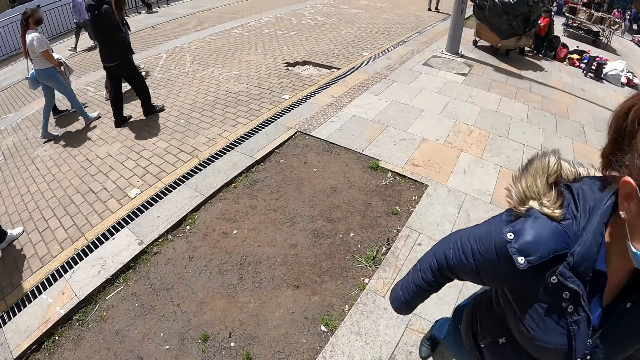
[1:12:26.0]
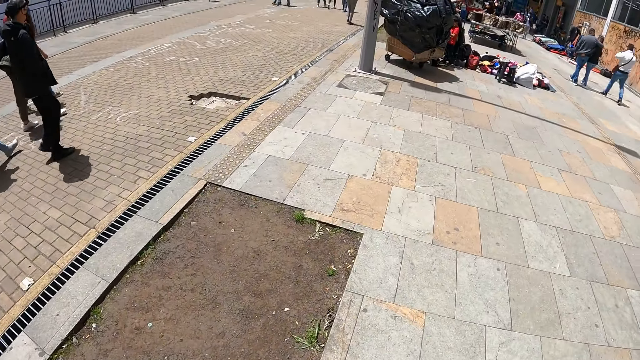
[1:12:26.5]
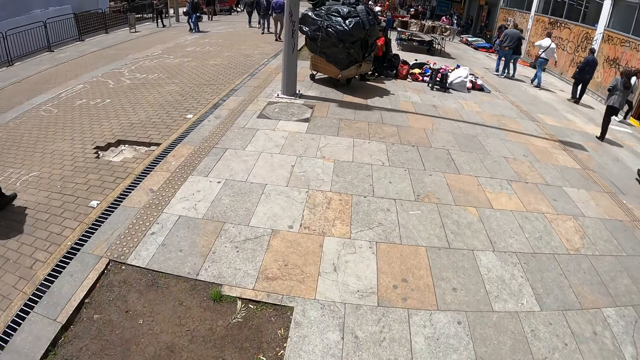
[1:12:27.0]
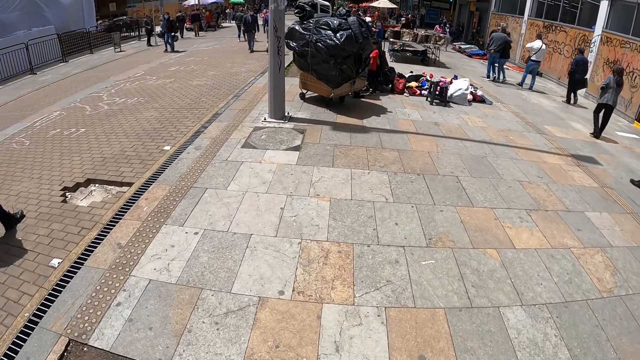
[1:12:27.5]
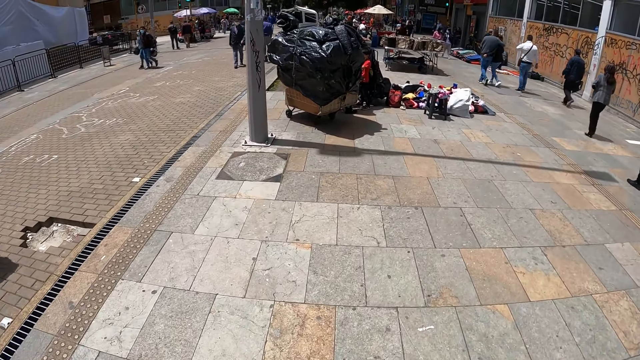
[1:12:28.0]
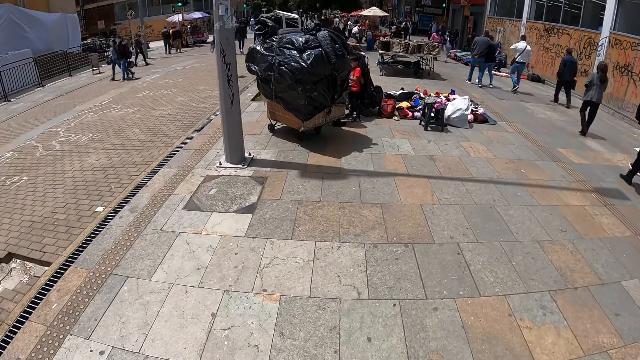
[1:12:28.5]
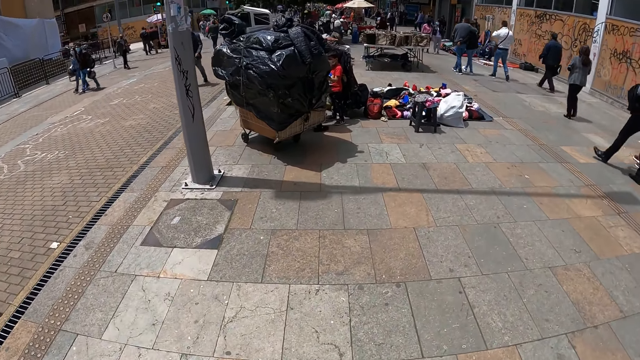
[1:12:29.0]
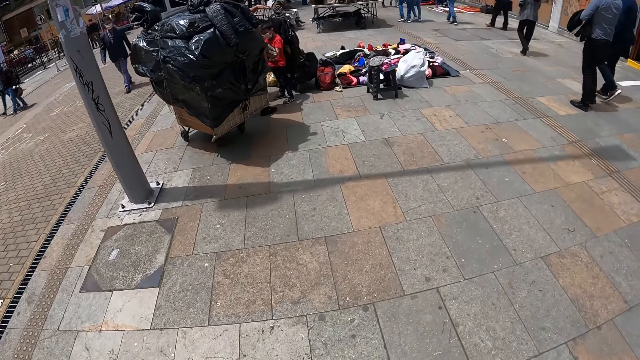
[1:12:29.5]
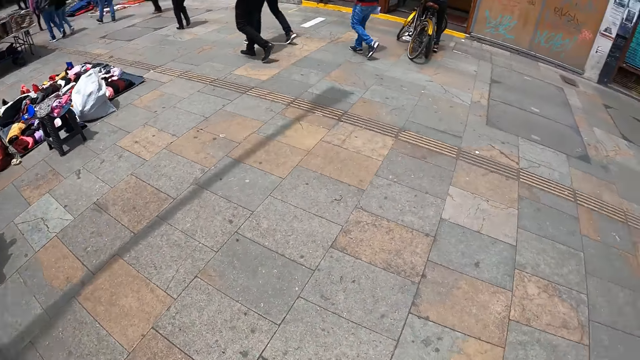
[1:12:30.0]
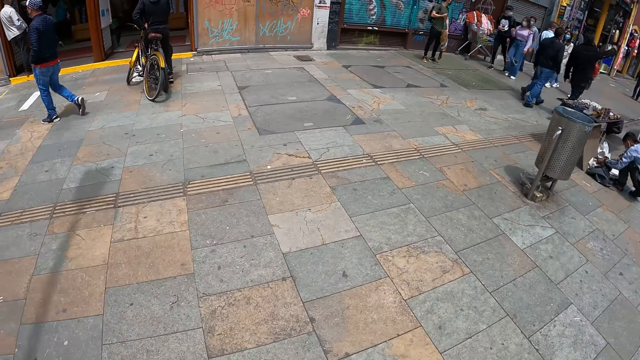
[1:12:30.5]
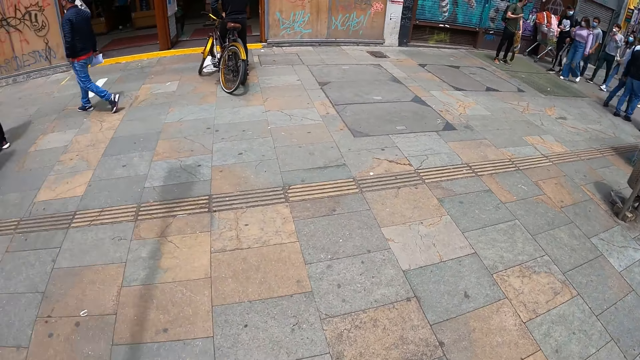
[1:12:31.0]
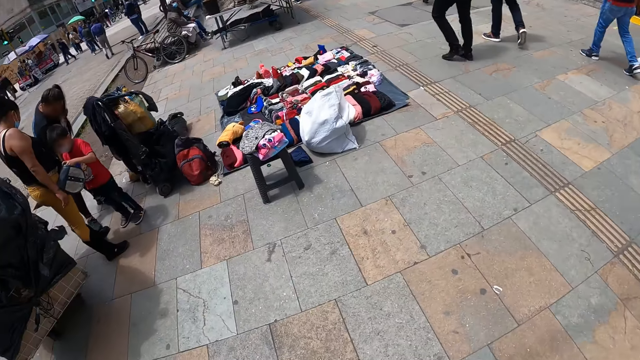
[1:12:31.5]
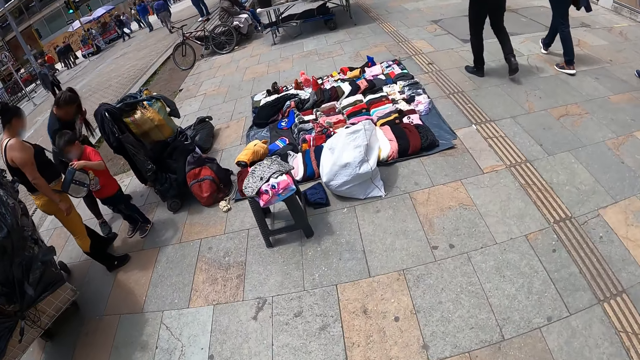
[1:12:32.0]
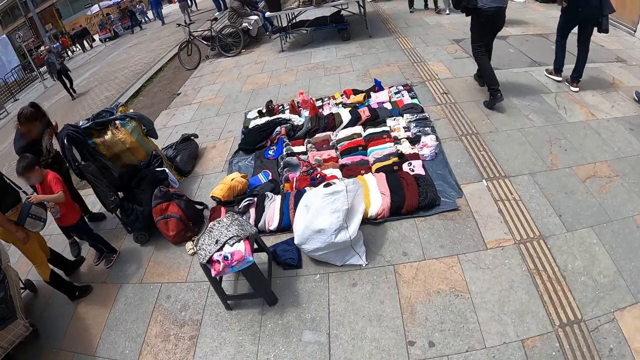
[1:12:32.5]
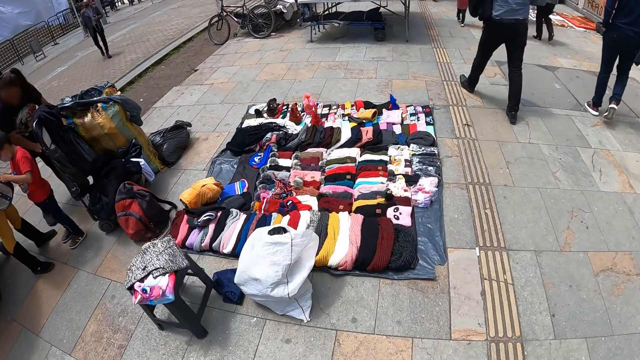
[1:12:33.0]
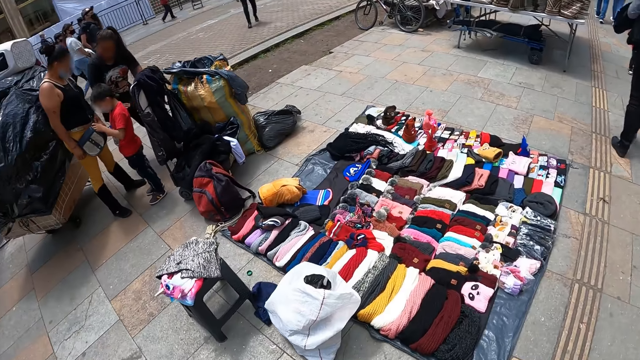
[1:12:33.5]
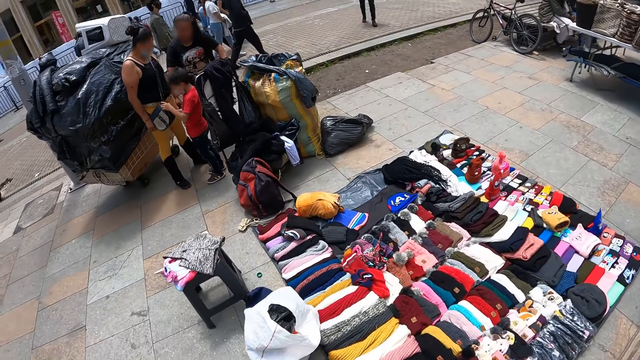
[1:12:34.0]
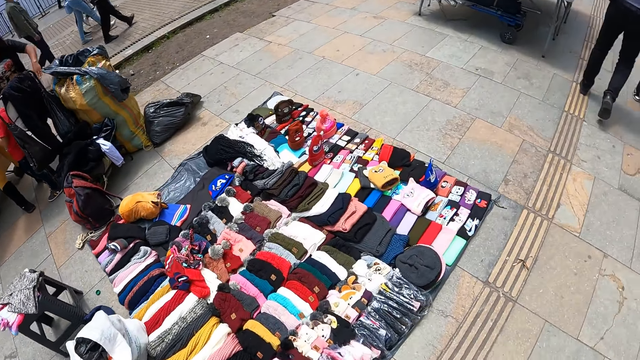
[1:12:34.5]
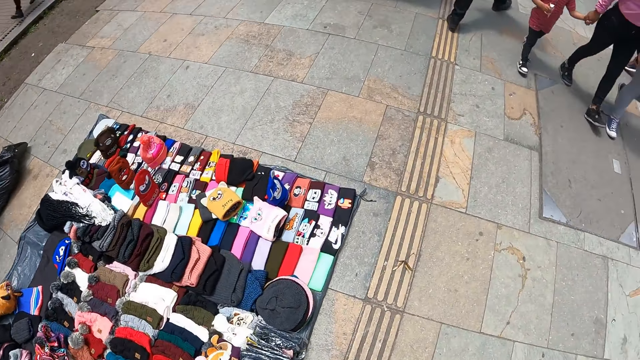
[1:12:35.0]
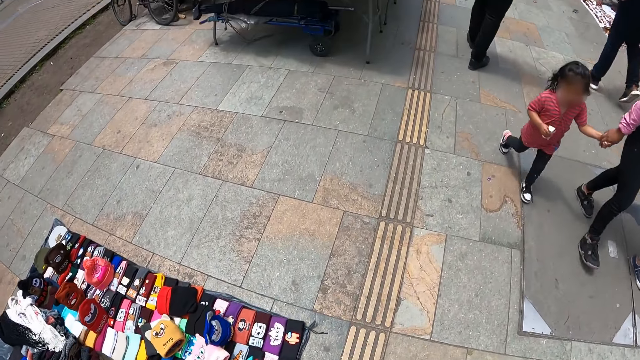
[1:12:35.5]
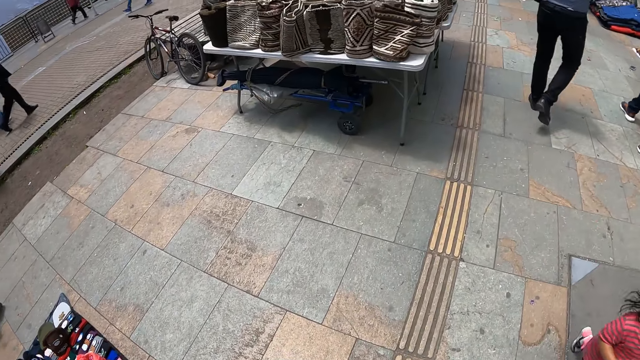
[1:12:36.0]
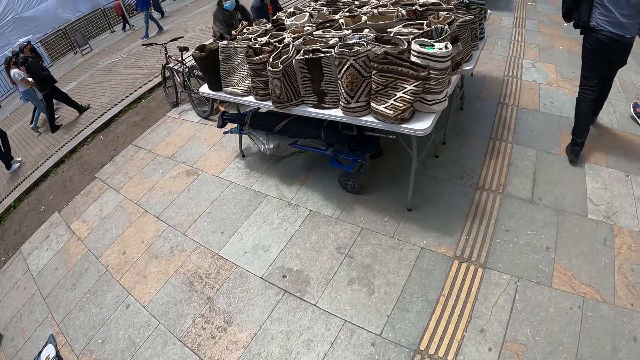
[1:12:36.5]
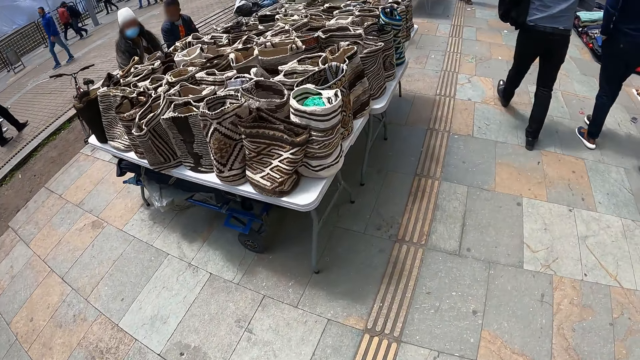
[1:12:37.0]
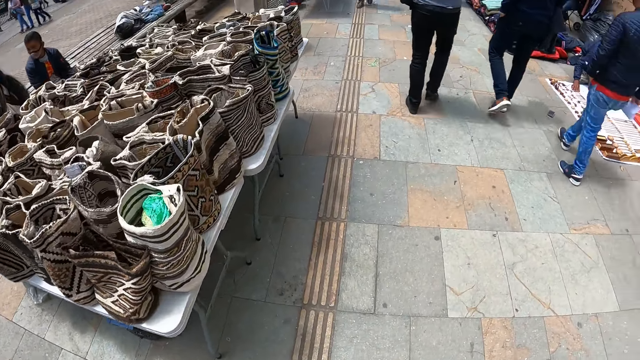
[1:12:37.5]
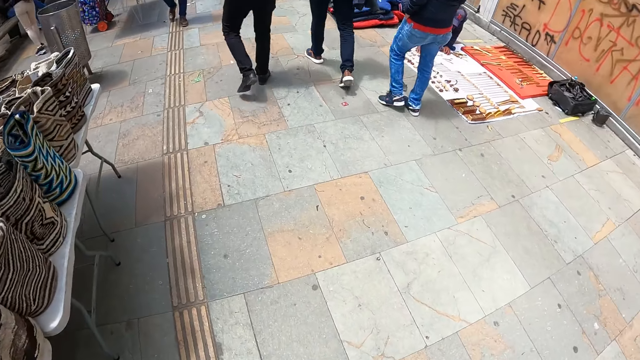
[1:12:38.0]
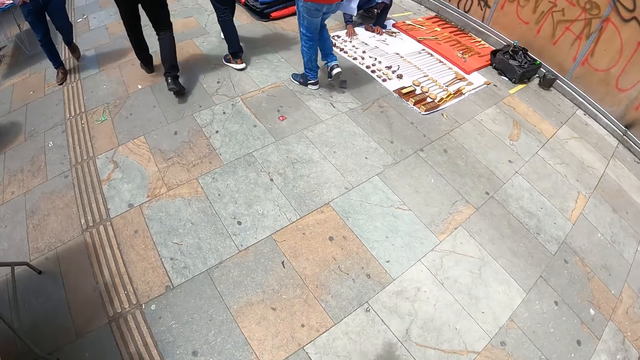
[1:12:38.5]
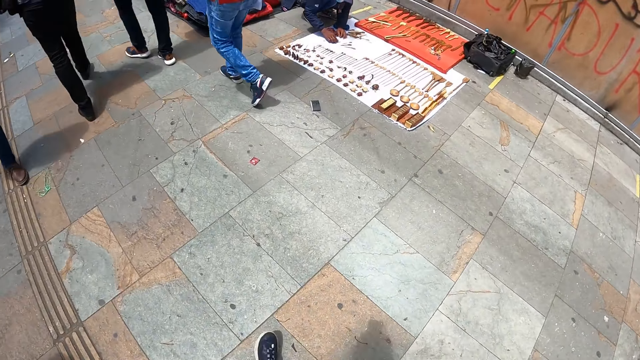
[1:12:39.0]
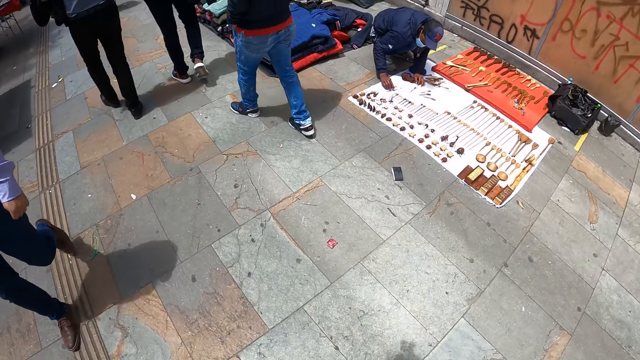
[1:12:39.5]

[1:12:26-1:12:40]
The camera wearer walks on the streets.

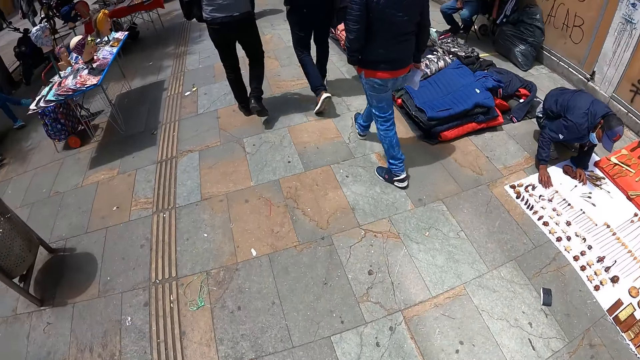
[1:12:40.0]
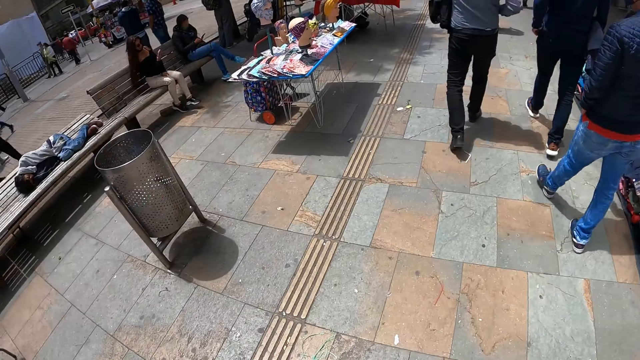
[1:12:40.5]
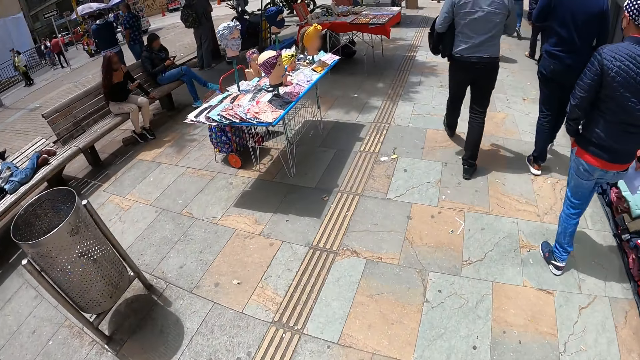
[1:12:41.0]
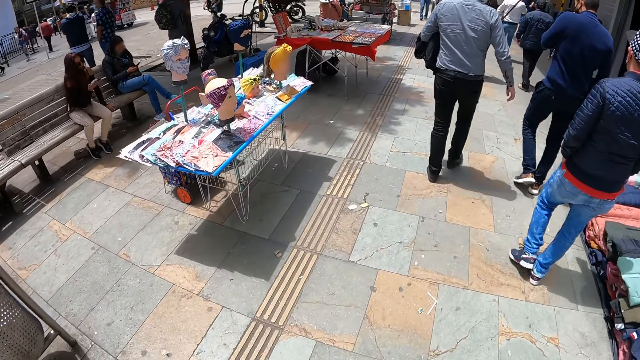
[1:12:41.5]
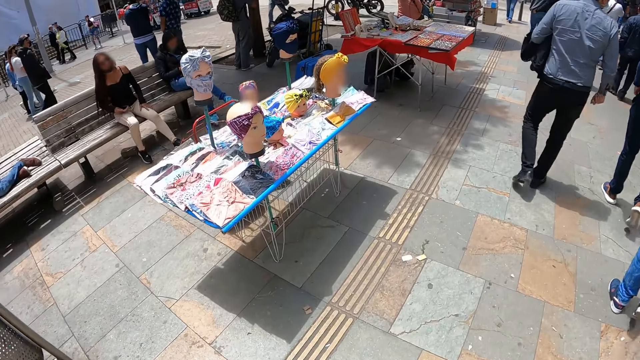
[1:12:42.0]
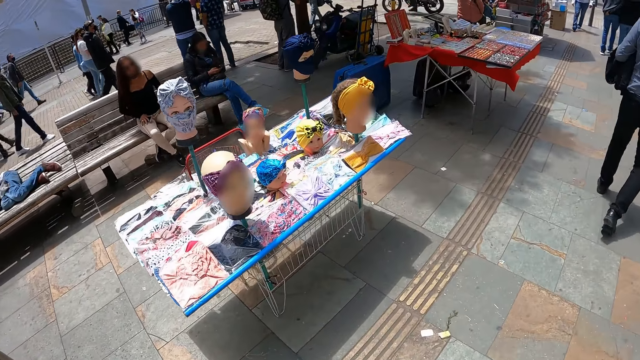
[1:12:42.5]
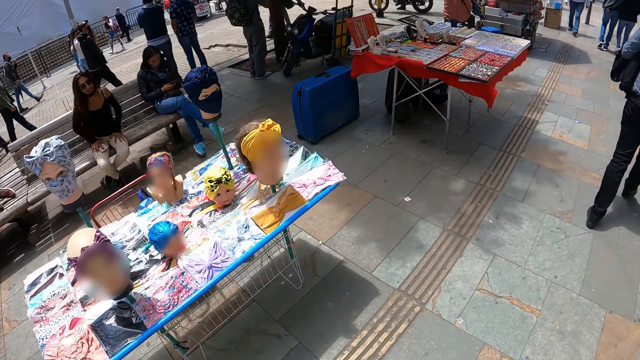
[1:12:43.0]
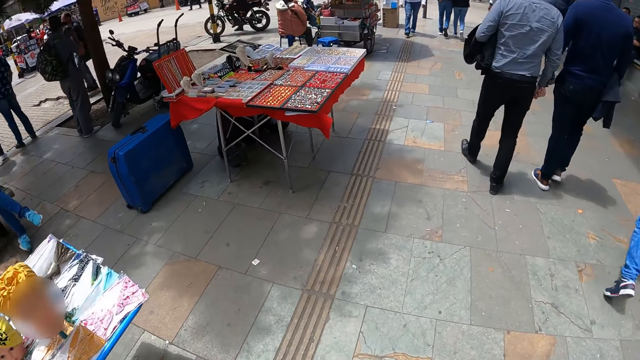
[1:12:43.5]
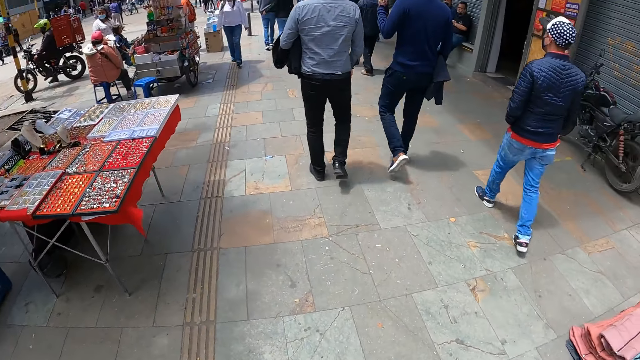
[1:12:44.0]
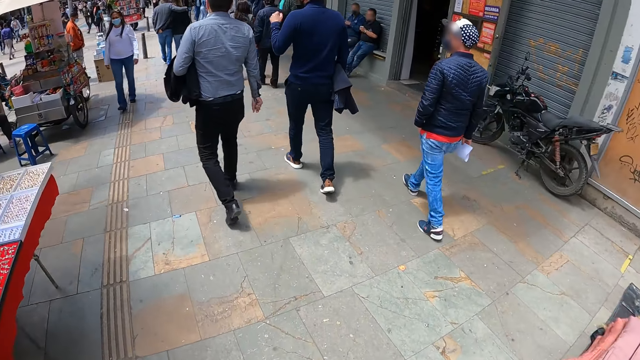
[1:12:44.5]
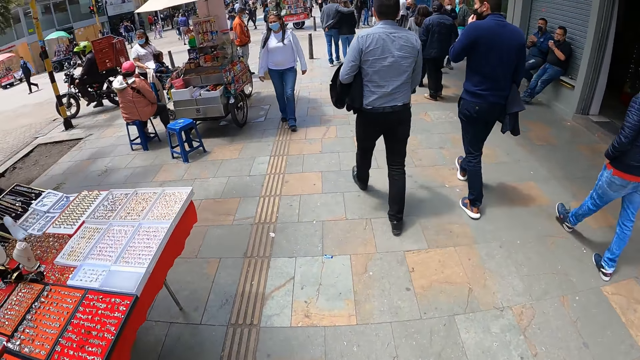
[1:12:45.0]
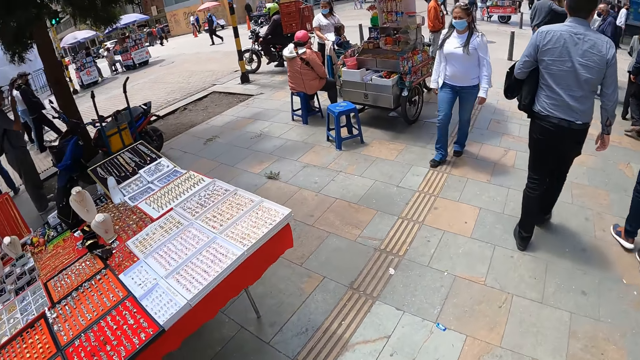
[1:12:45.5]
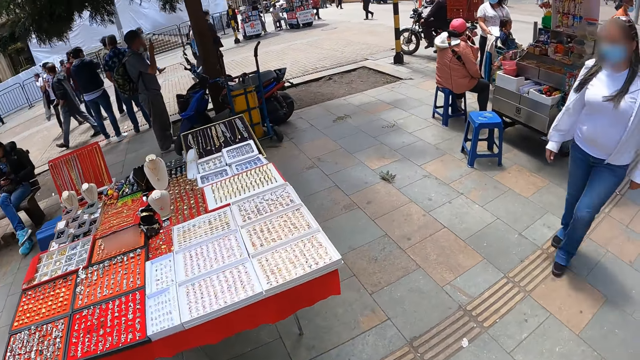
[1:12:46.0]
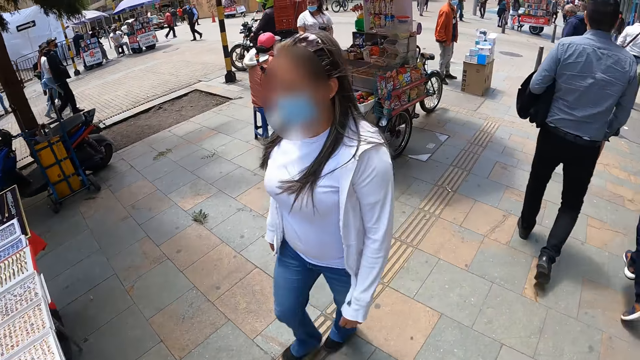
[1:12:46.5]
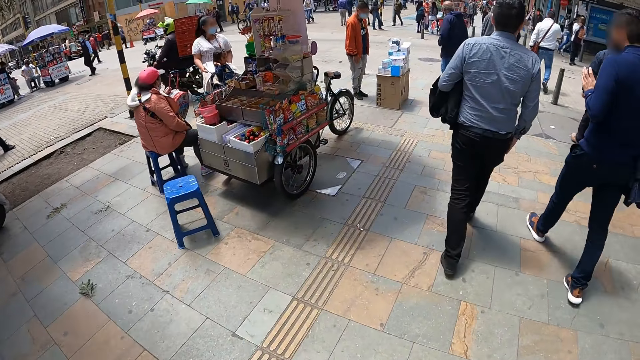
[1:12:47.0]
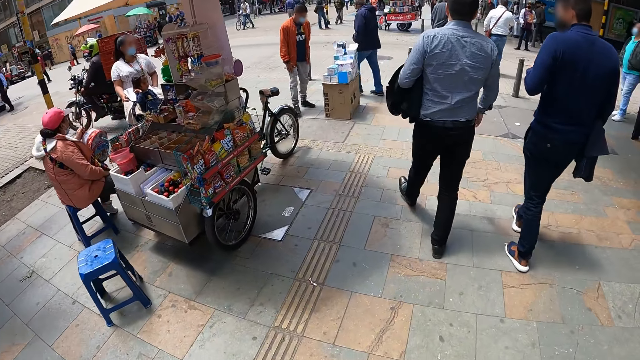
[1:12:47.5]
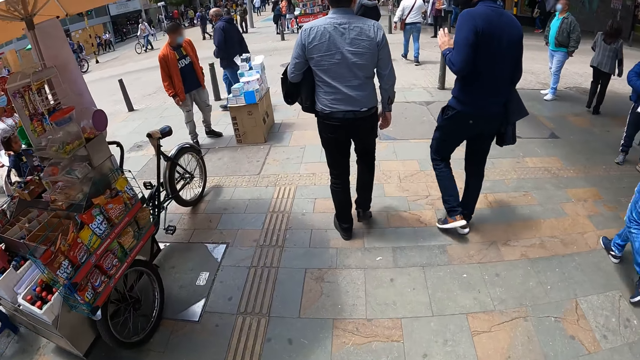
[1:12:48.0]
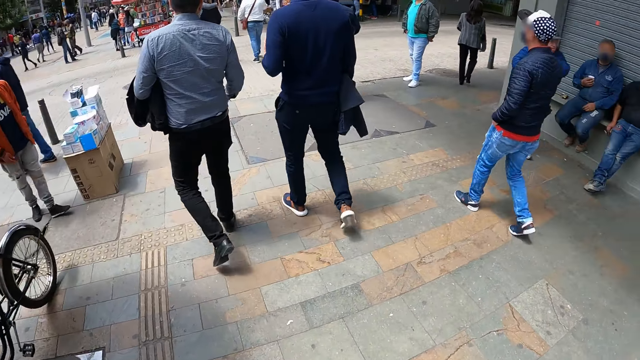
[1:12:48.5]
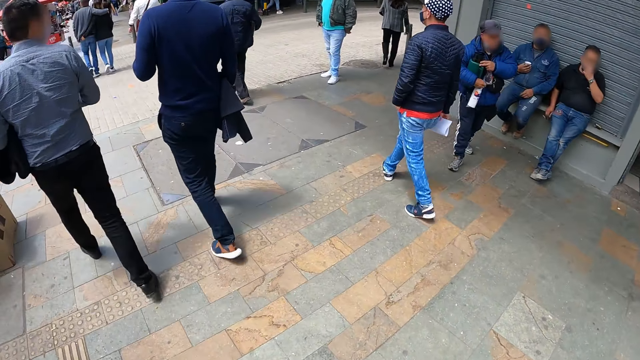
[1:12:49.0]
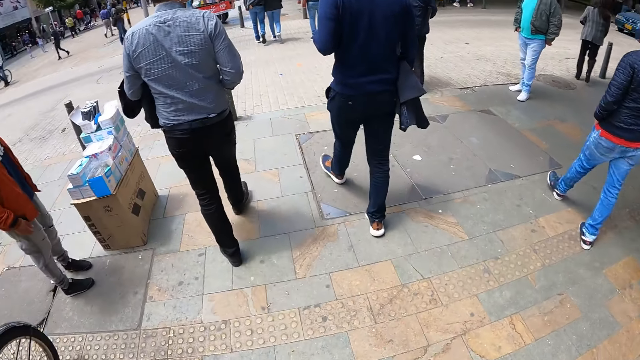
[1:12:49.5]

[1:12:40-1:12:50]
The camera wearer looks around.
